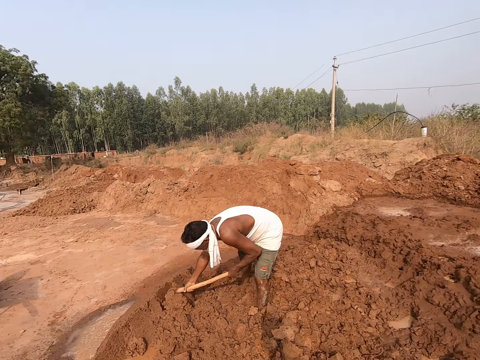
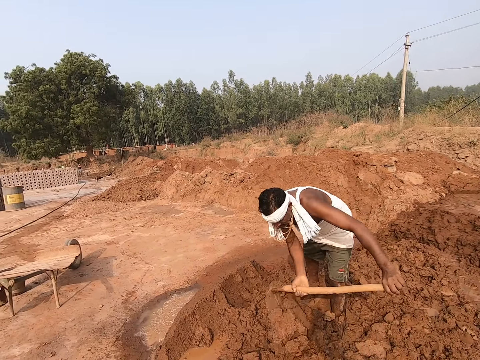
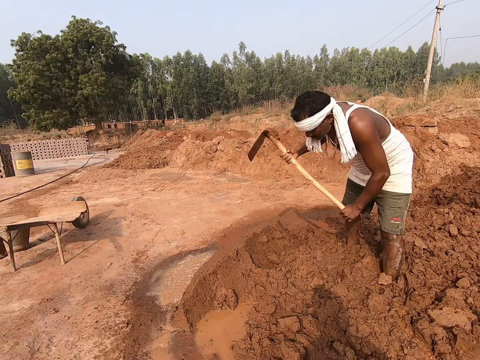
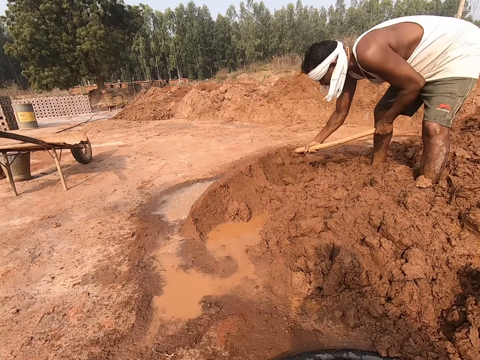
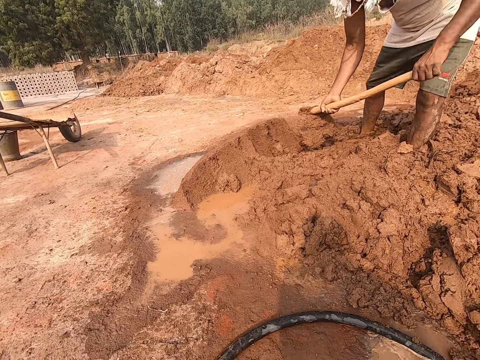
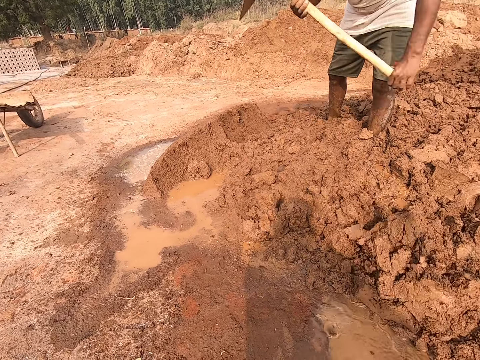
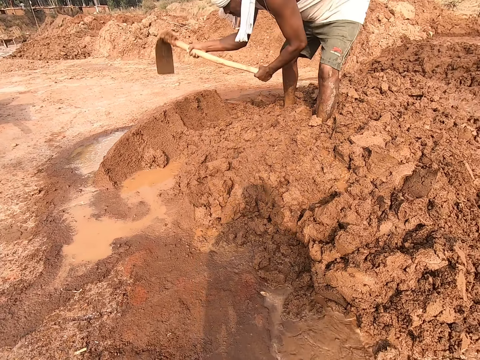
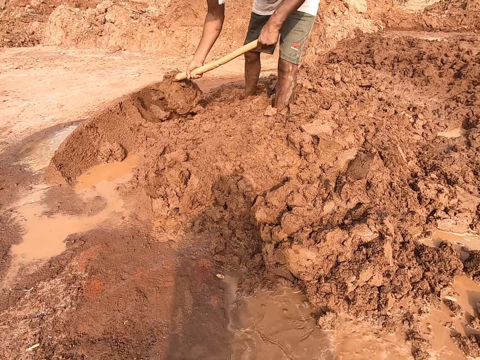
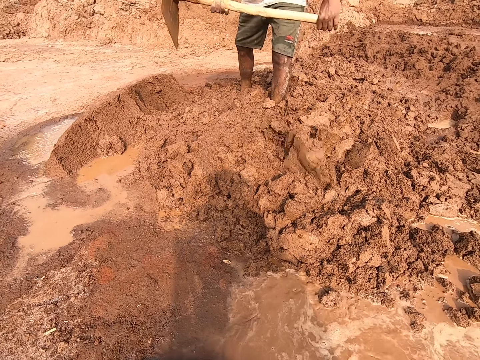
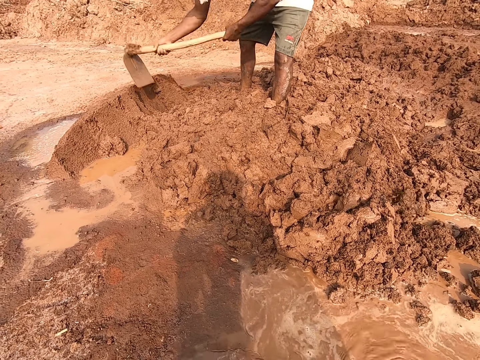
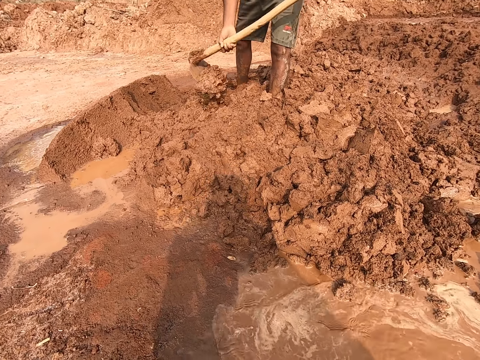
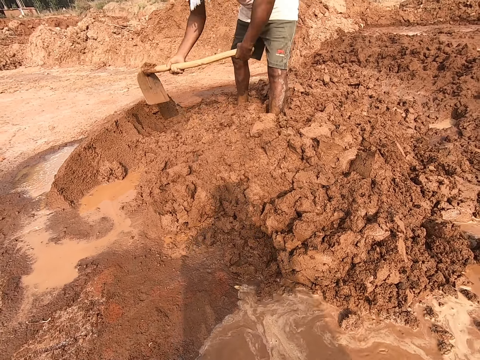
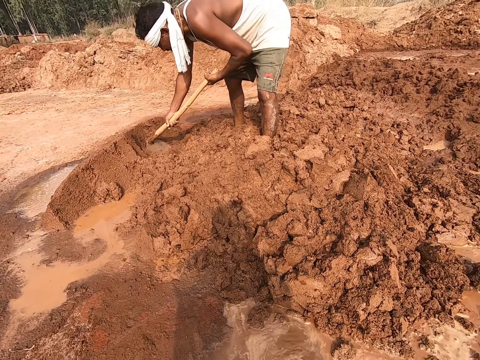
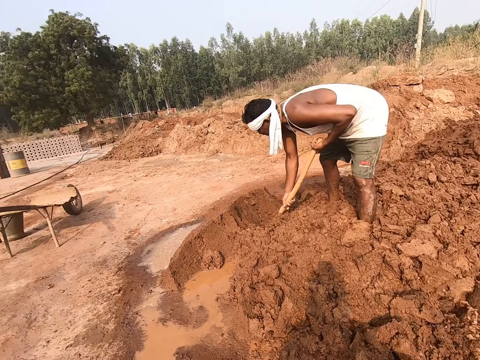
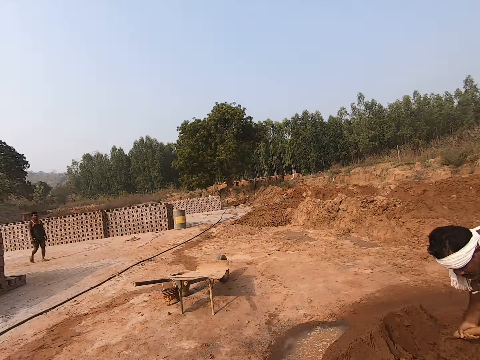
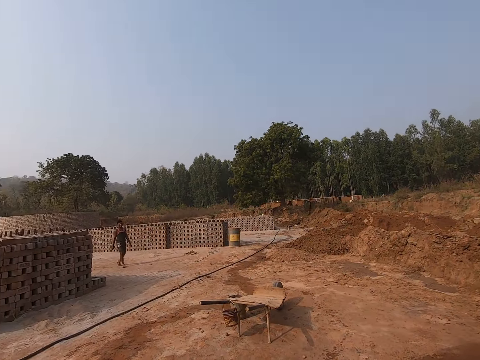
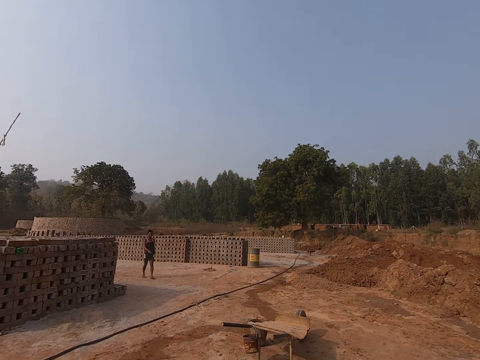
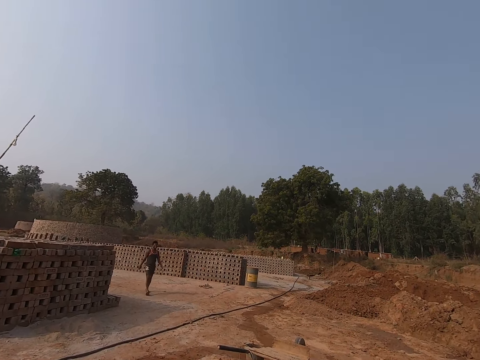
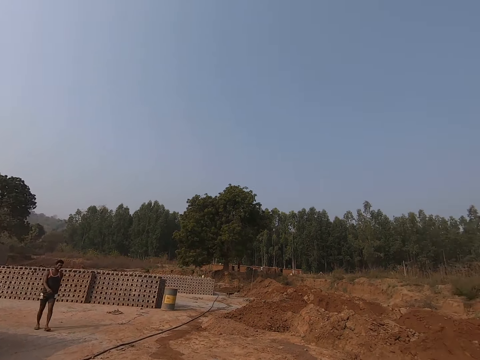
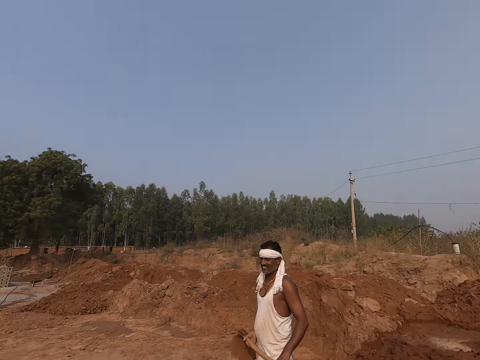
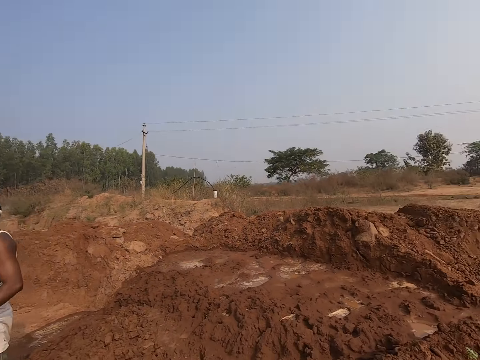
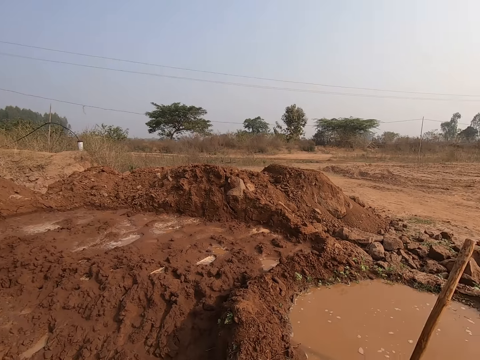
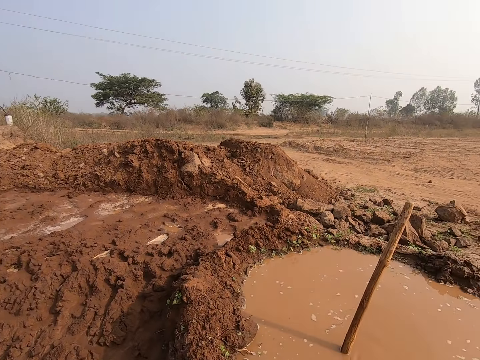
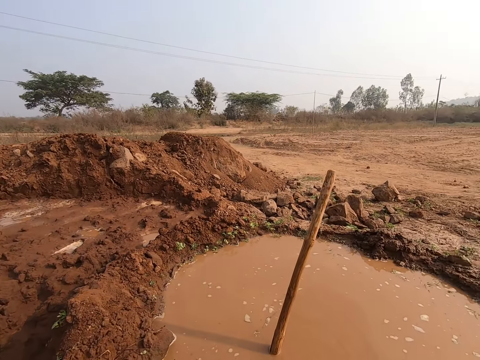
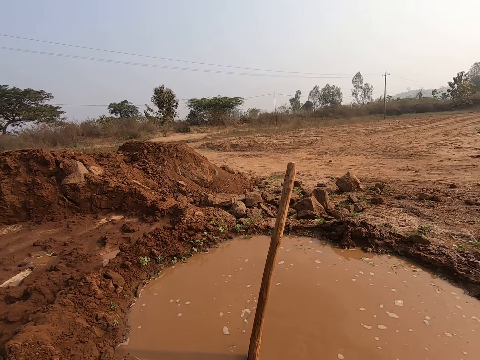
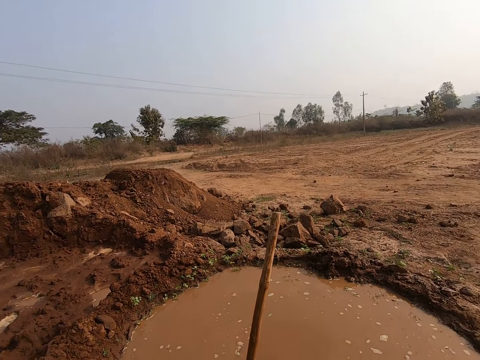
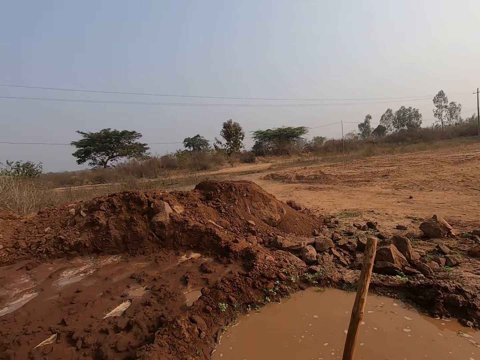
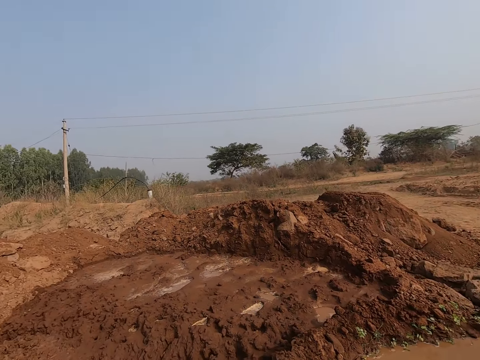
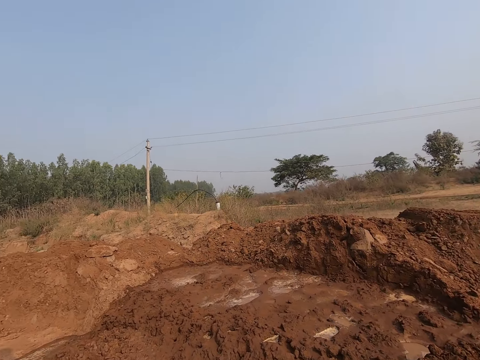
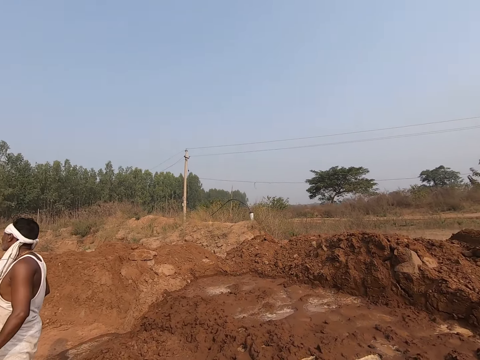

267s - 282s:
The camera wearer moves soil on the site with the hoe. They pull a pipe on the ground. A man walks on the site. The man speaks. The camera wearer looks around the site. They move around the site.

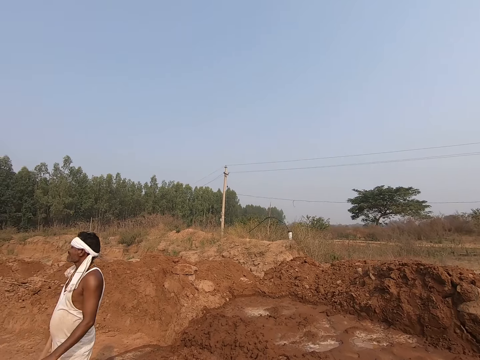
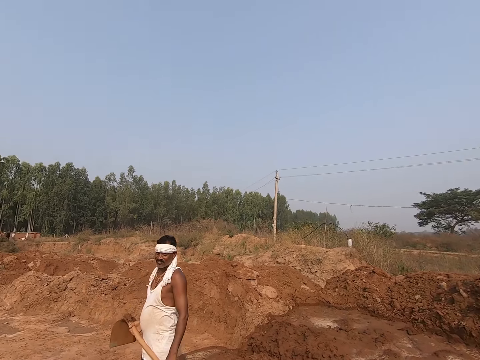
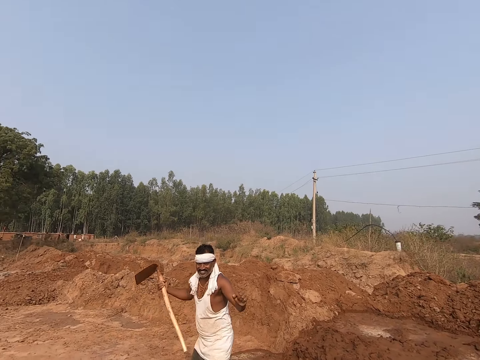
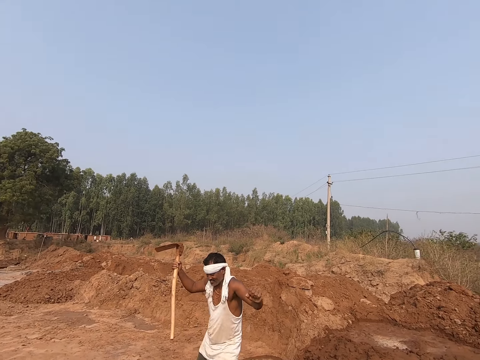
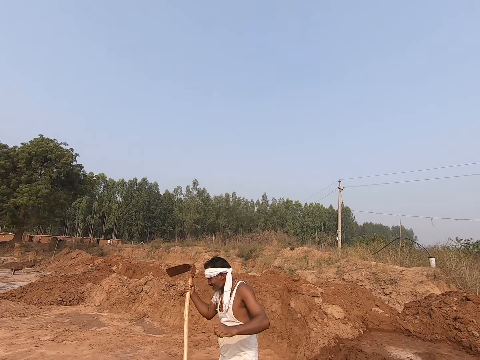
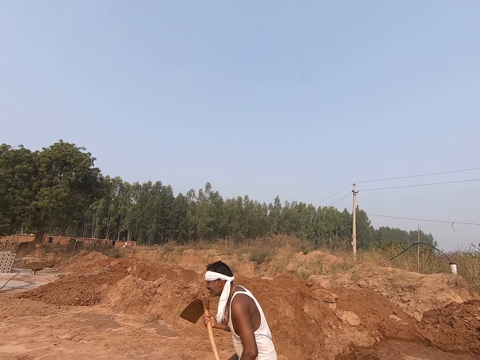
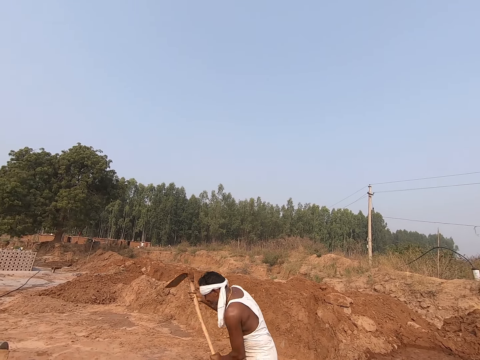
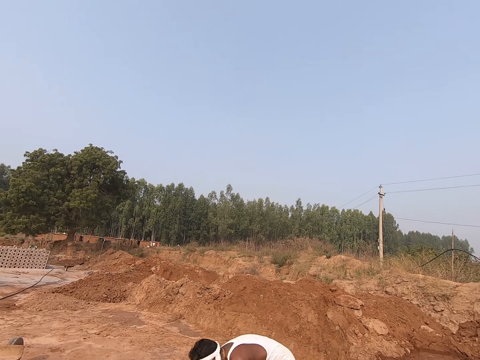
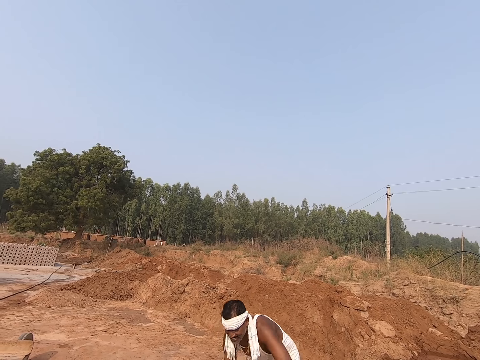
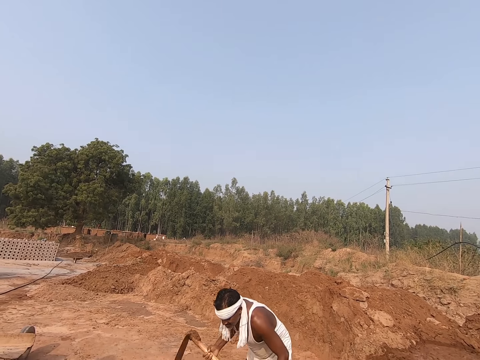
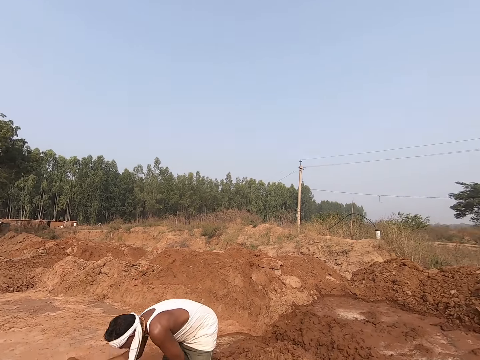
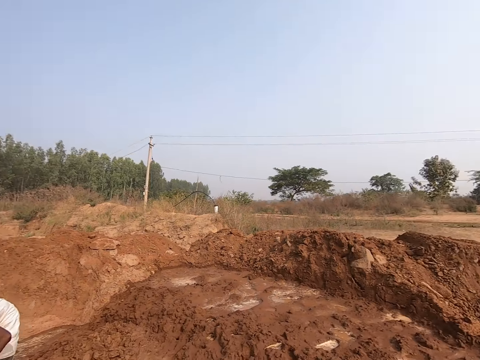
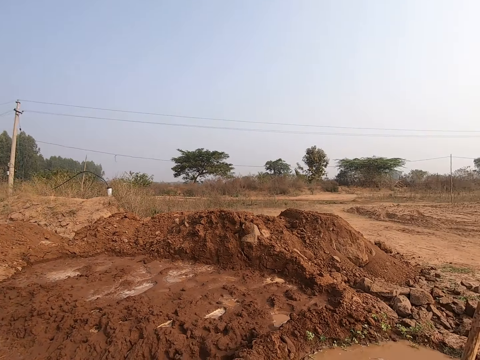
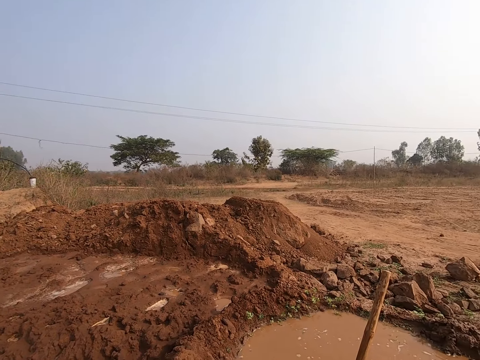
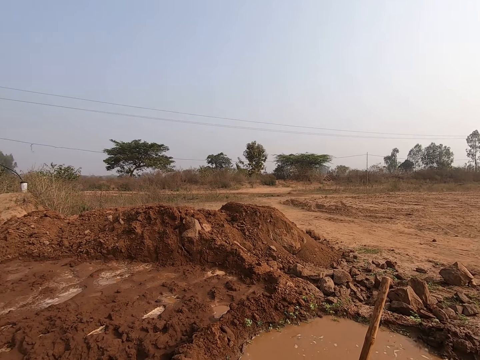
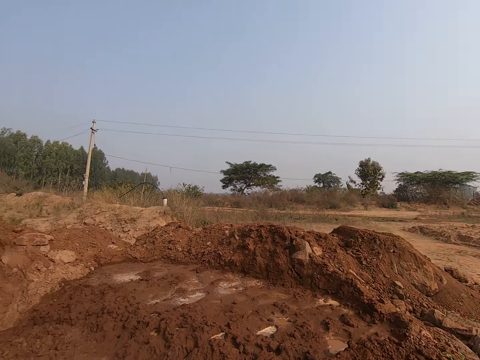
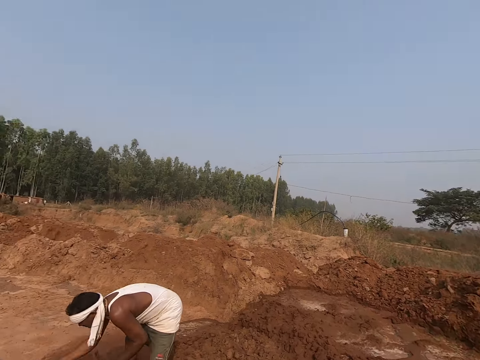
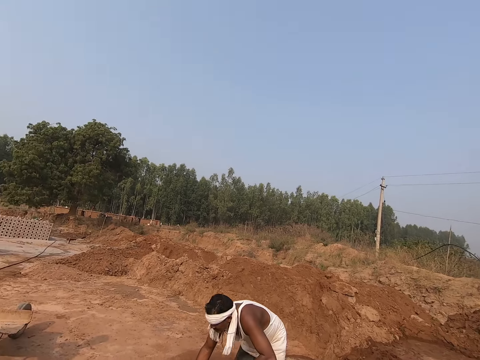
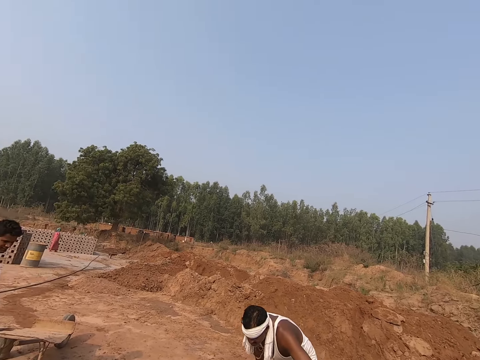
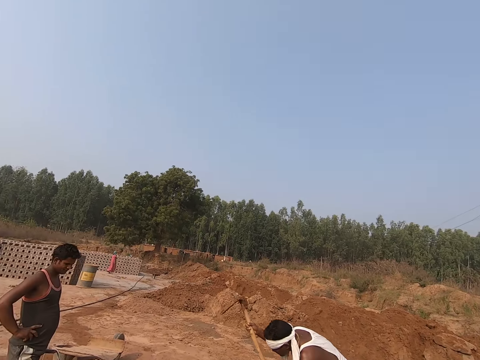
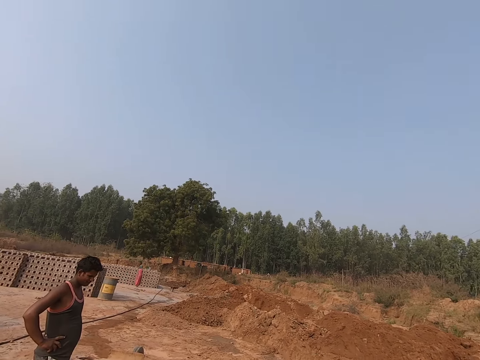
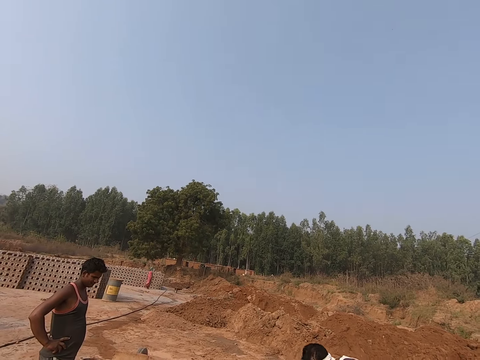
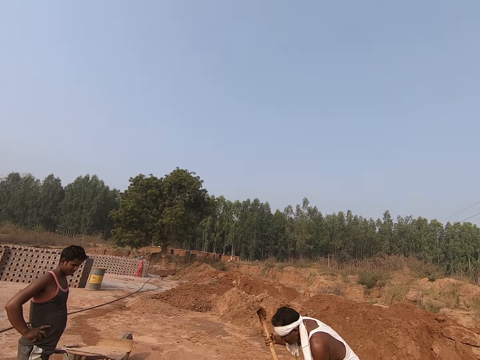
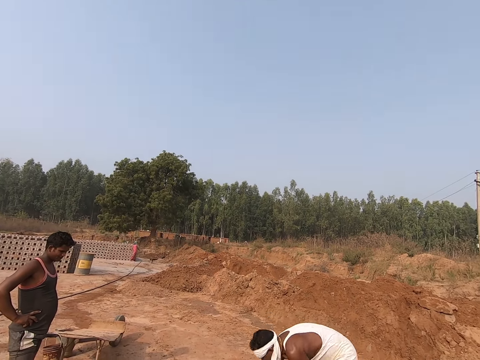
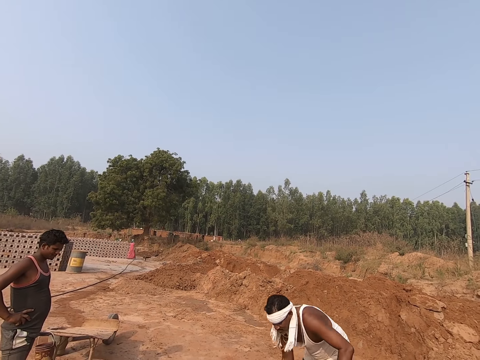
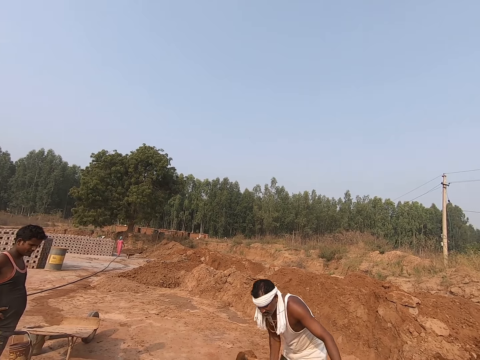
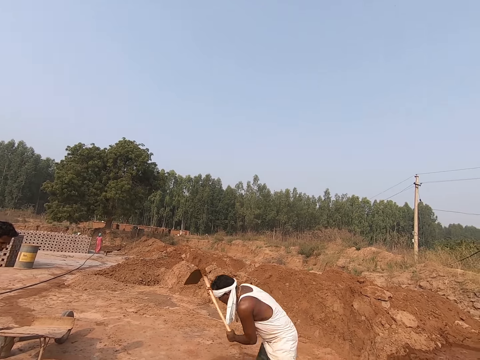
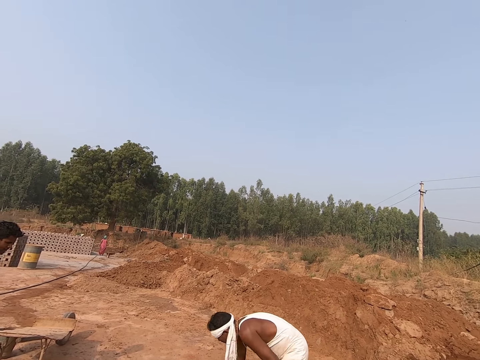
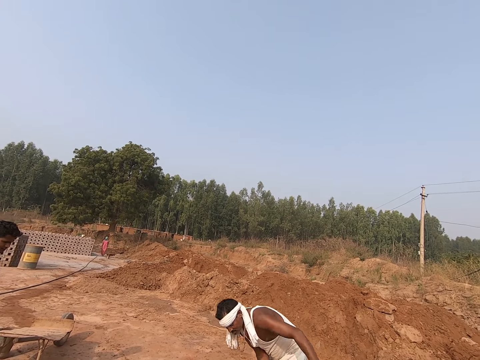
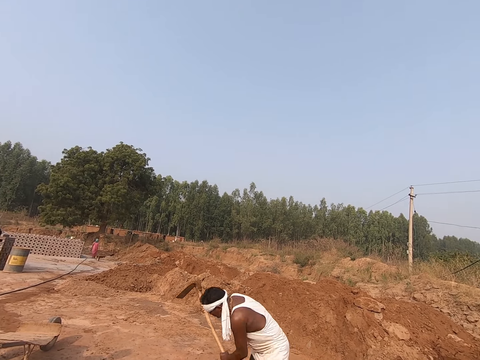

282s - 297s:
A man stands on the site. He holds the hoe in hand. He dances on the site. The camera wearer looks at another man. The other man digs mud. The camera wearer looks around the construction site. They pour water on the mud. They turn around. A third man looks around the construction site. The camera wearer looks around the construction site.
